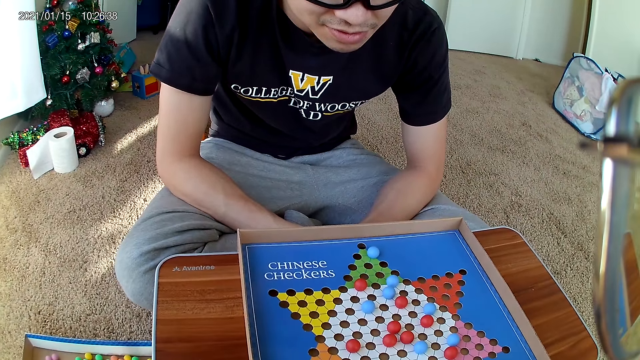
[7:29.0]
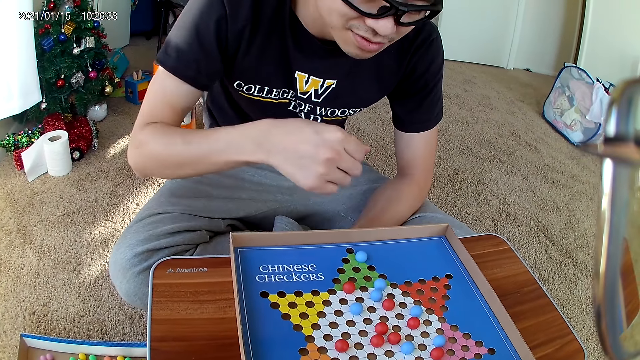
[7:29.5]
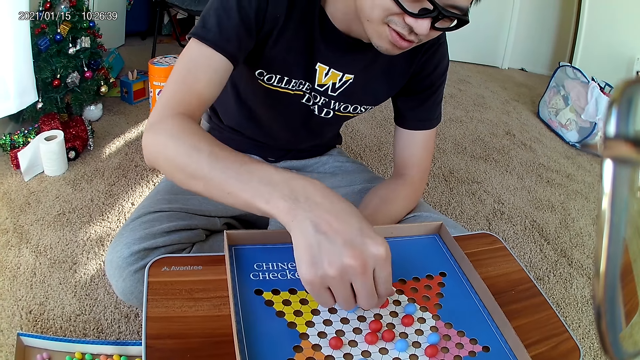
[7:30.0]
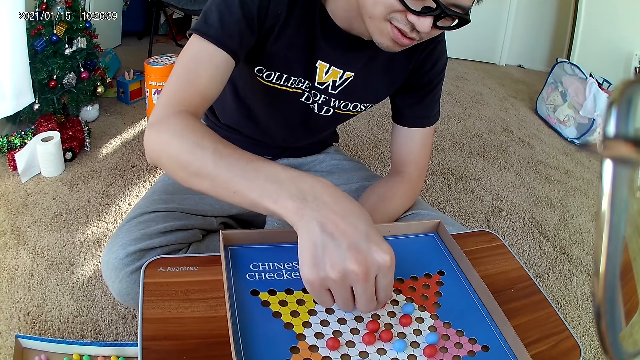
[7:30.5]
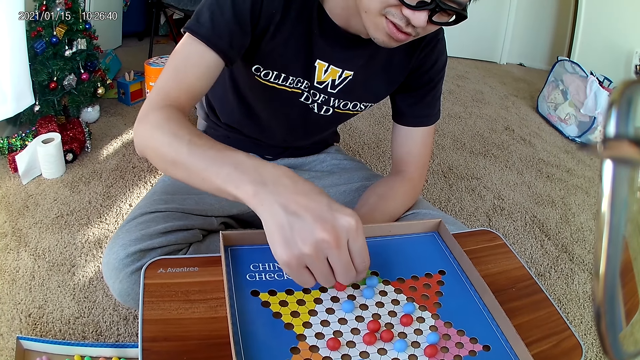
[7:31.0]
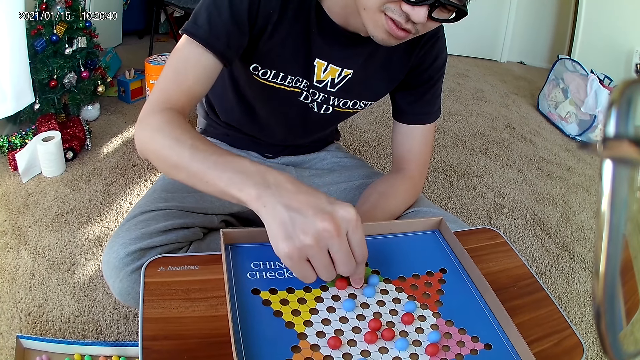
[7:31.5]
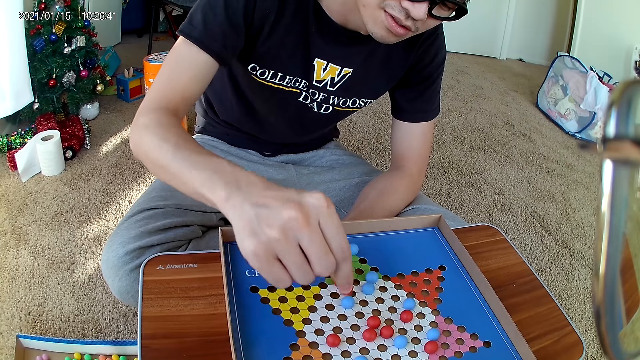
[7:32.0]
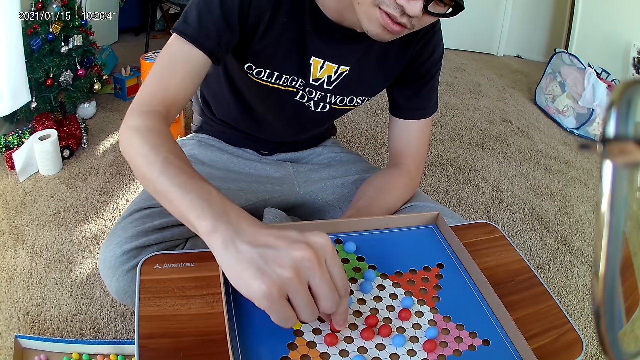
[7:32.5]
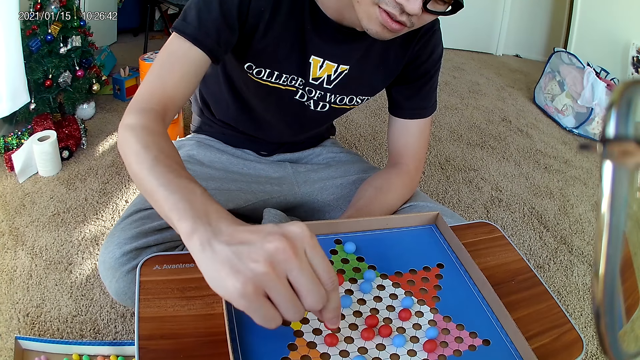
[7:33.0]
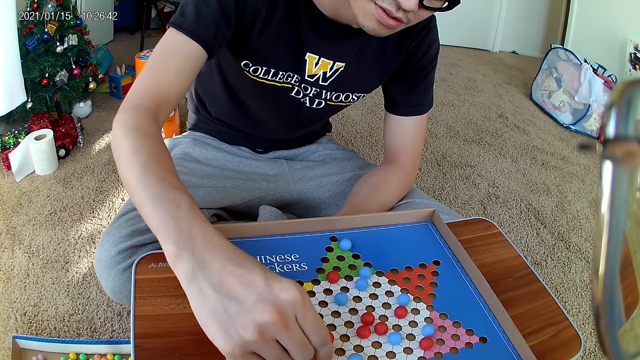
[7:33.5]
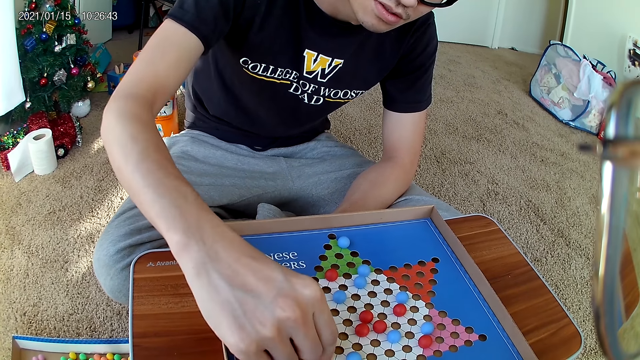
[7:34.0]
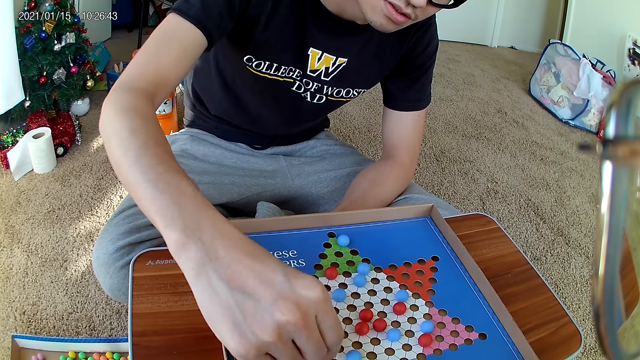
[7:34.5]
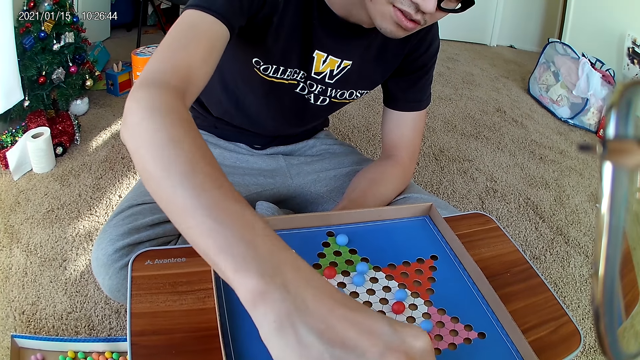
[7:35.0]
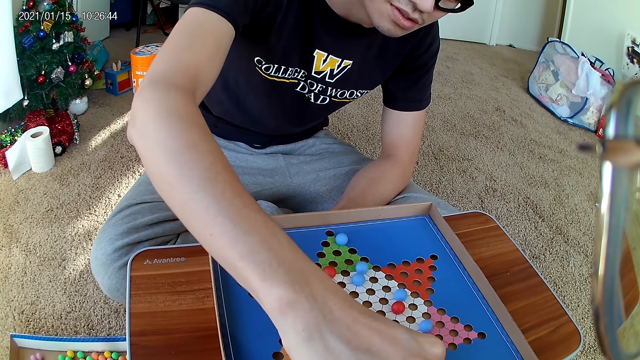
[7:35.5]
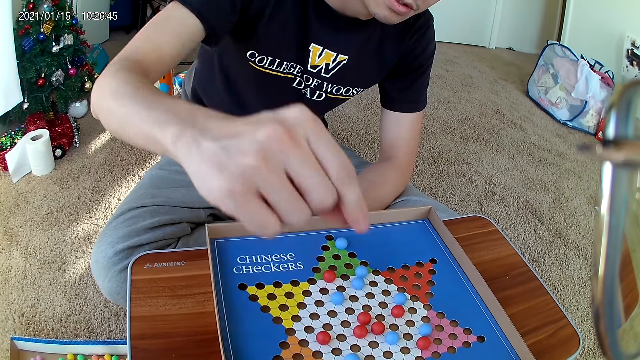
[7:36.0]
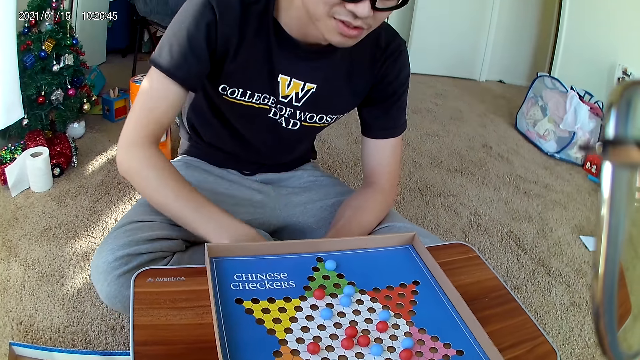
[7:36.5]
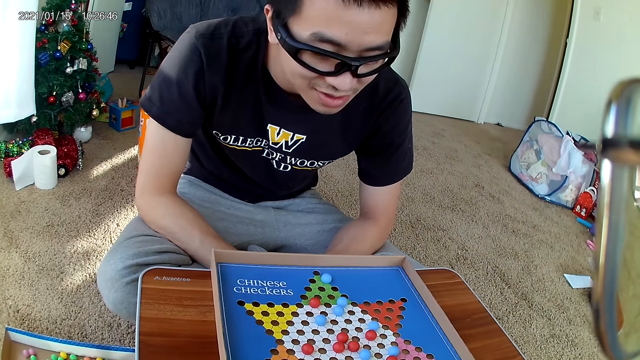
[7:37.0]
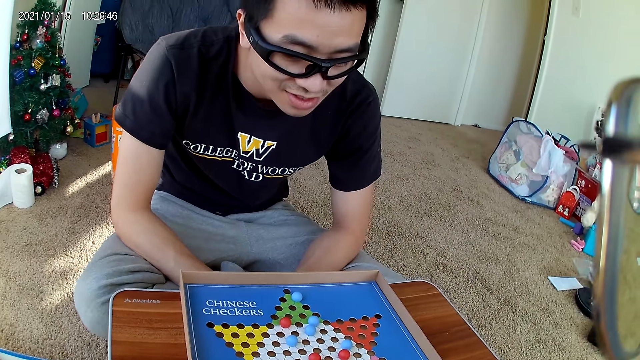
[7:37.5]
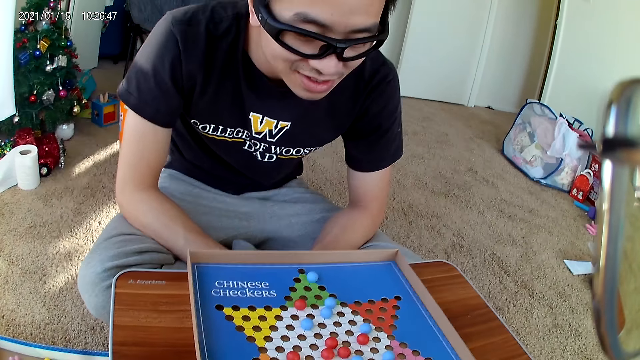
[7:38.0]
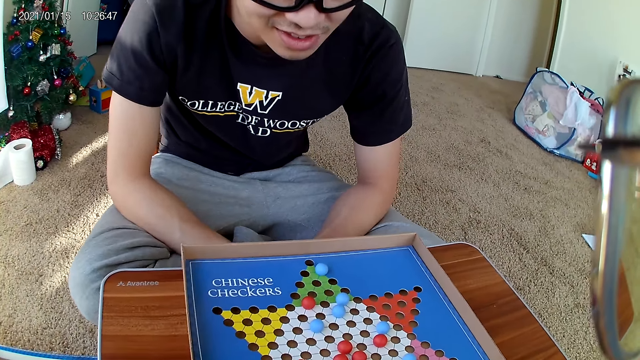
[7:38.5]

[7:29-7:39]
The camera wearer drops the marble down on the board. The man moves a red marble on the checkers board to a new position. The man drops the marble down on the board.

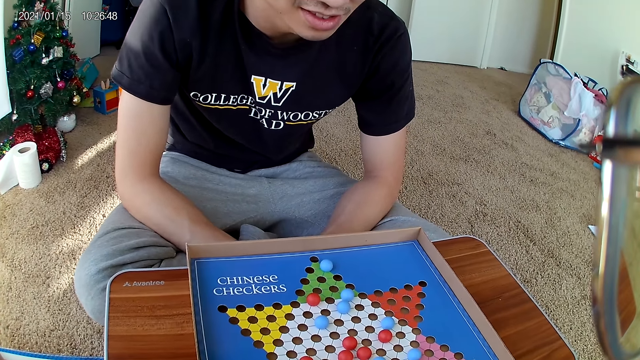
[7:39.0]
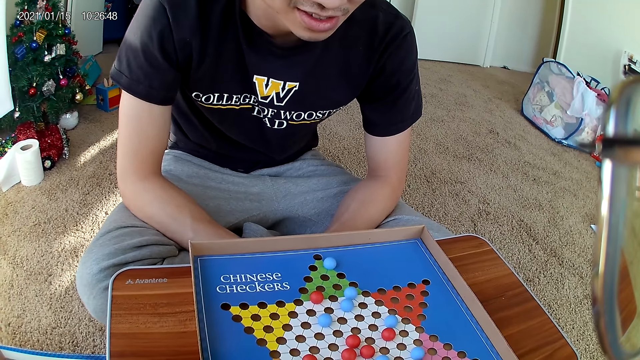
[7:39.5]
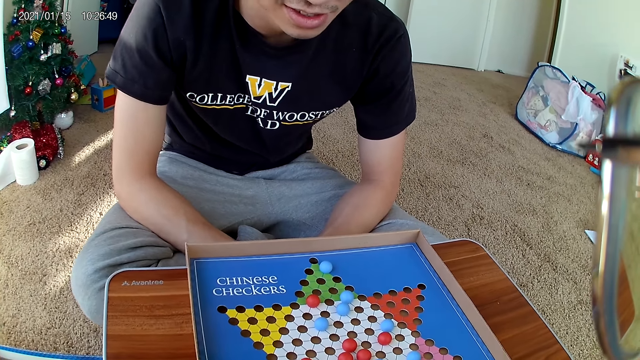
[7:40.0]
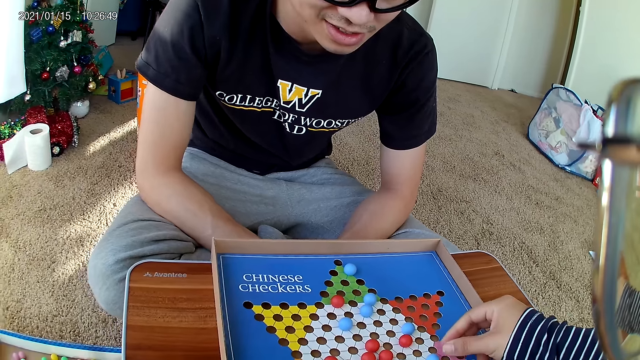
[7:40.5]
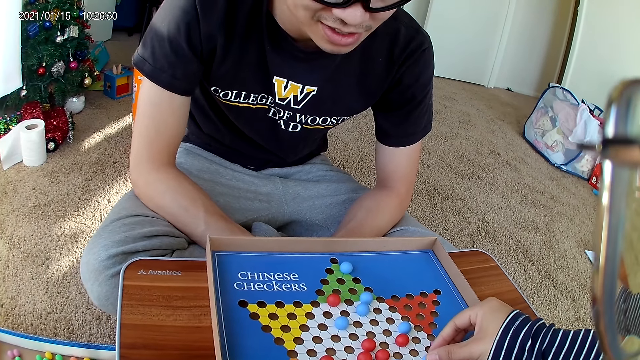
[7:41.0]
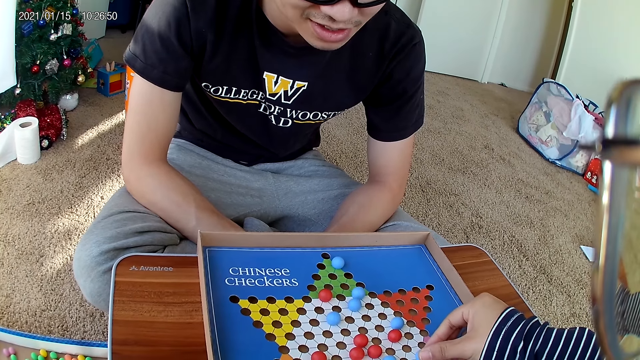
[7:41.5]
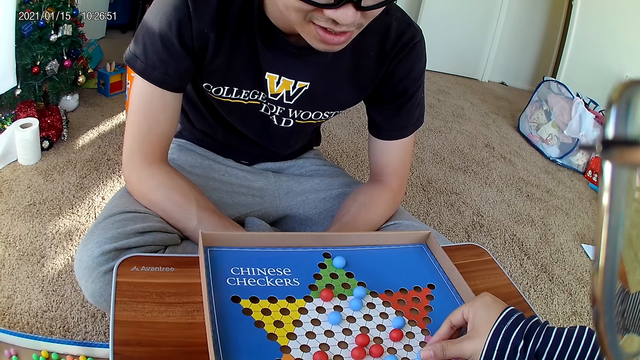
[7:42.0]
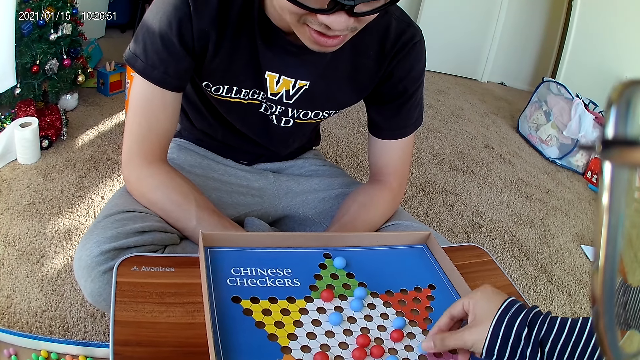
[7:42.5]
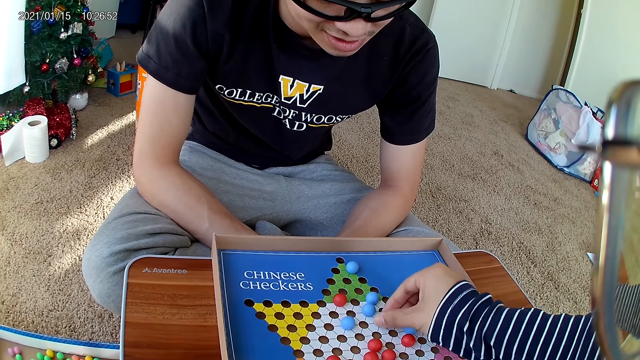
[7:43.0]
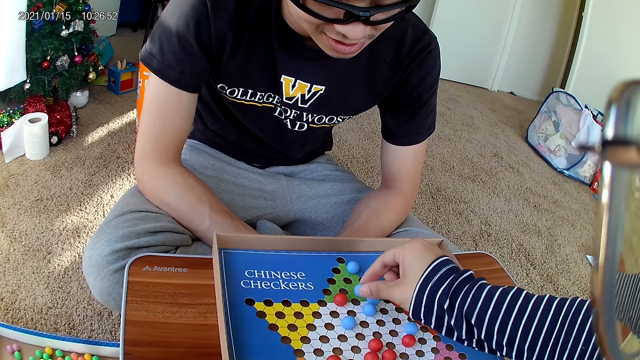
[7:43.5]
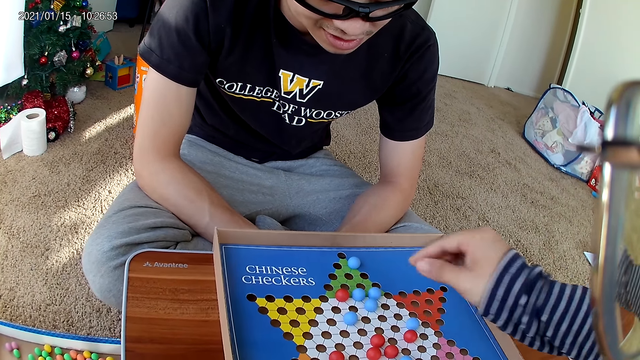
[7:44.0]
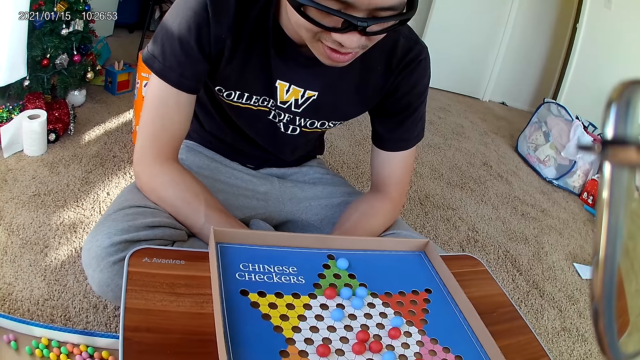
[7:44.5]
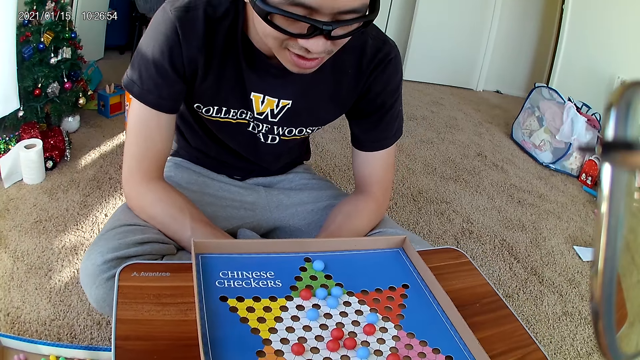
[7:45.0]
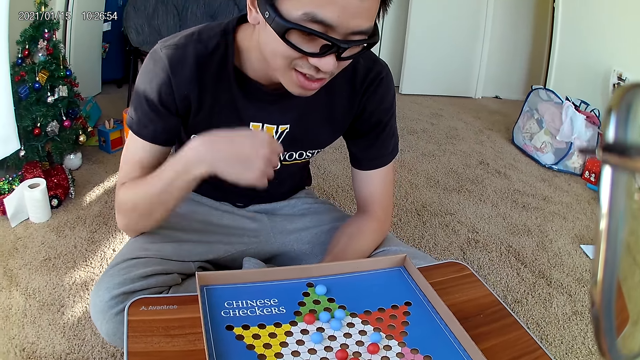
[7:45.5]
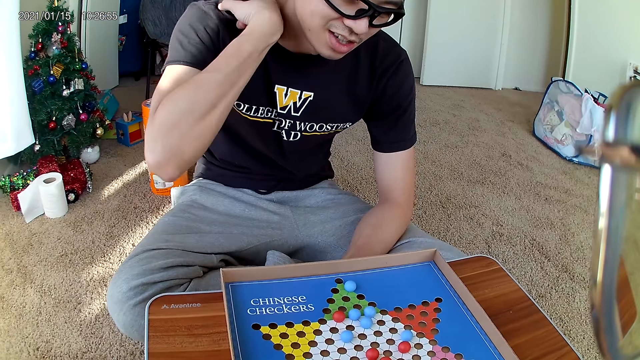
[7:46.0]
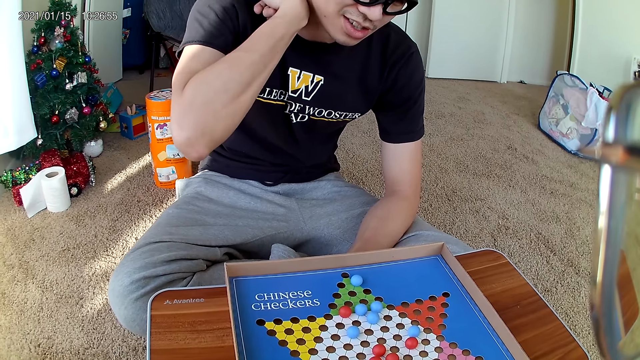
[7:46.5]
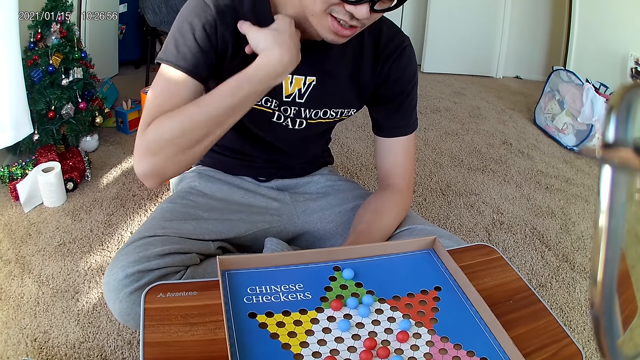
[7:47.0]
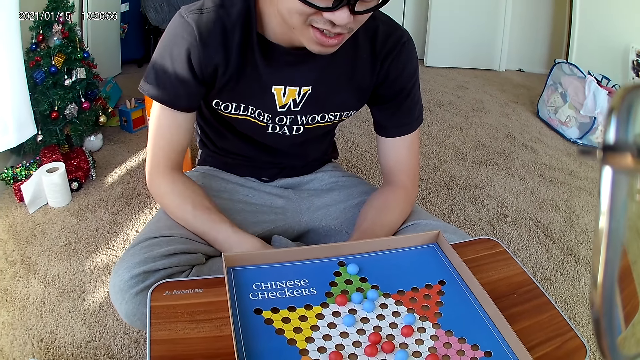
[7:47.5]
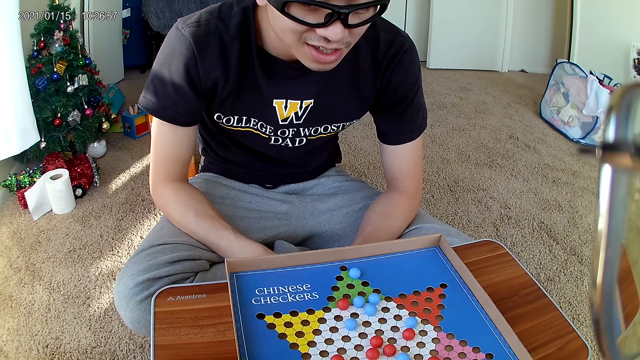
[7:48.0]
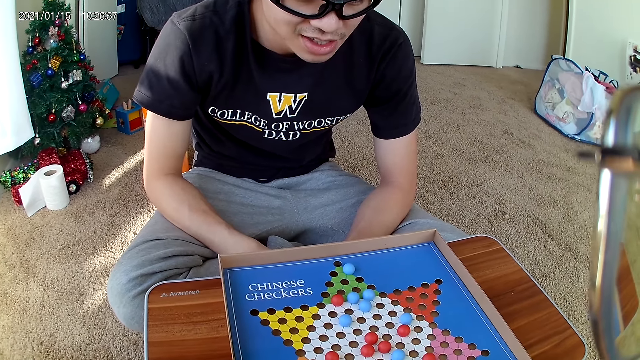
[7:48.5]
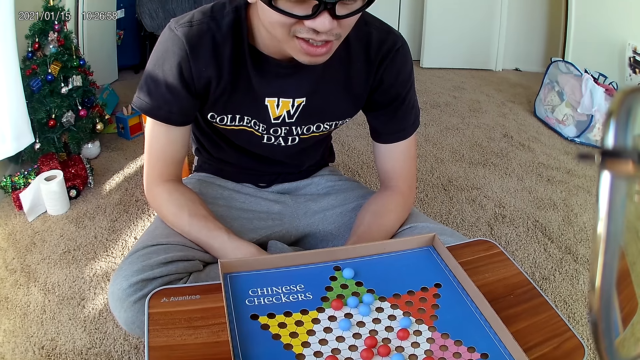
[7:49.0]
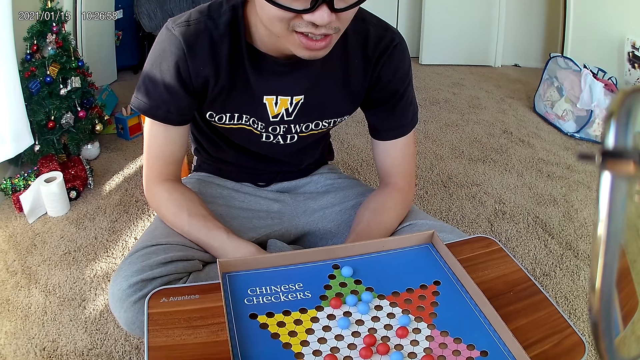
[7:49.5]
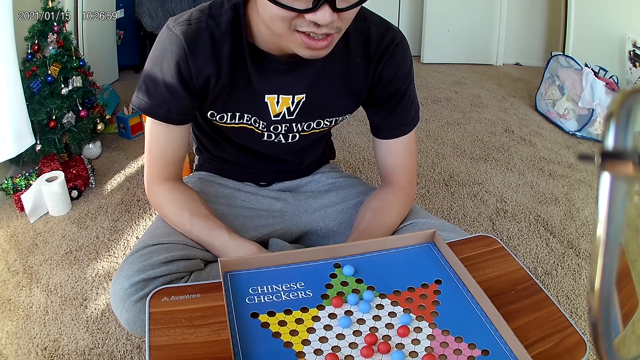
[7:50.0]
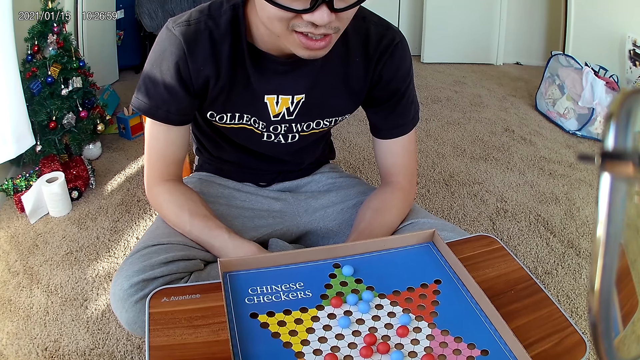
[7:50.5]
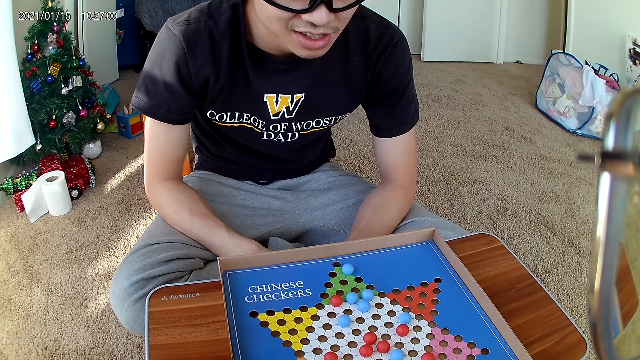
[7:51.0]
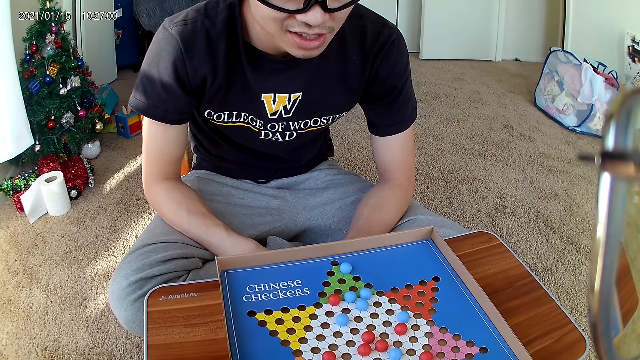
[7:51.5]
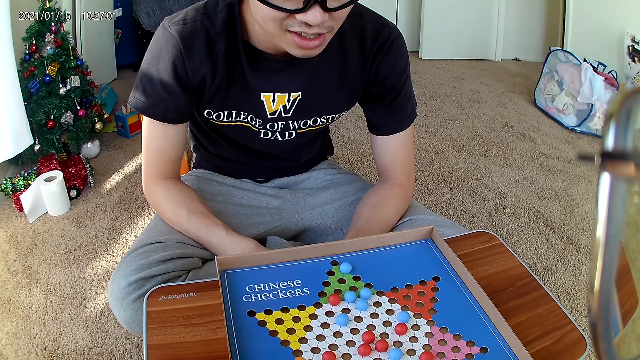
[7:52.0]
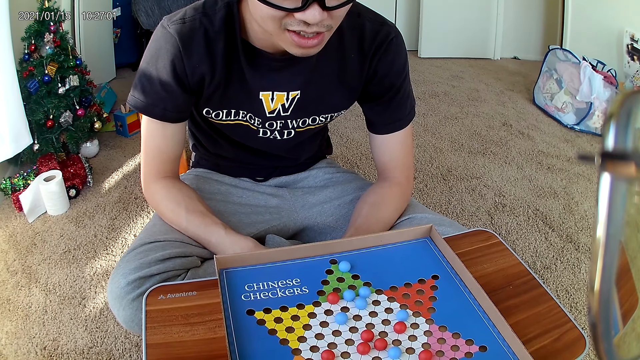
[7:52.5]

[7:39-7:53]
The camera wearer picks a marble from the board game. They move a blue marble piece on the checkers board to a new position. They drop the marble down on the board. A man scratches his neck and removes his hand from his neck.
